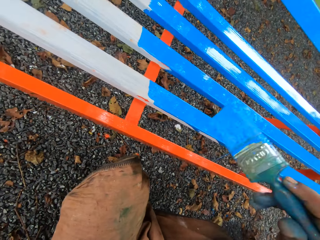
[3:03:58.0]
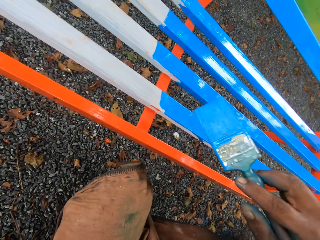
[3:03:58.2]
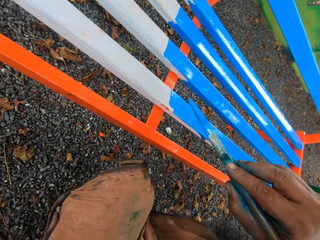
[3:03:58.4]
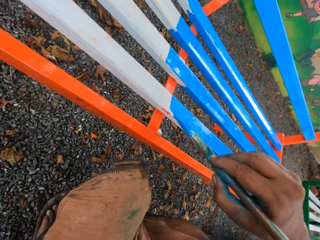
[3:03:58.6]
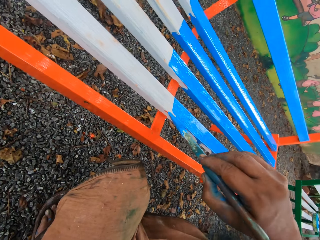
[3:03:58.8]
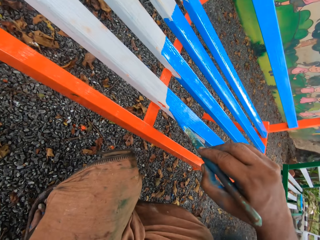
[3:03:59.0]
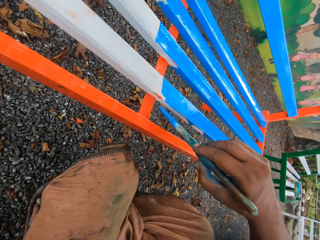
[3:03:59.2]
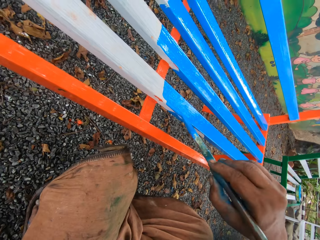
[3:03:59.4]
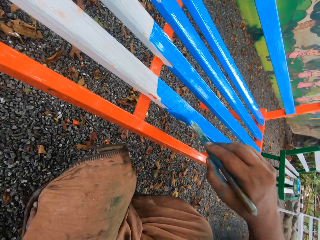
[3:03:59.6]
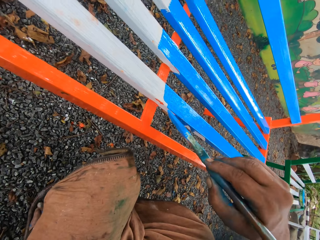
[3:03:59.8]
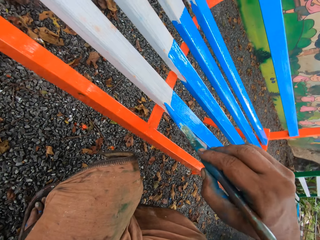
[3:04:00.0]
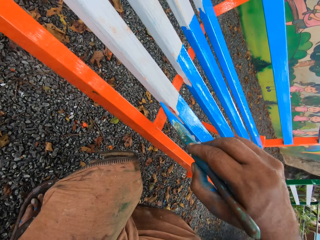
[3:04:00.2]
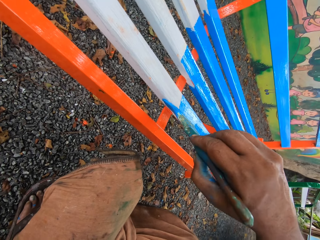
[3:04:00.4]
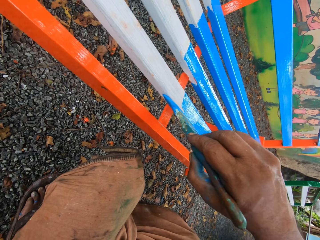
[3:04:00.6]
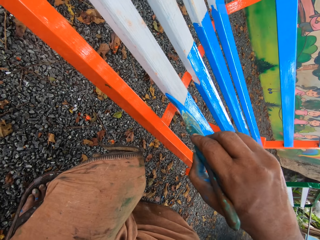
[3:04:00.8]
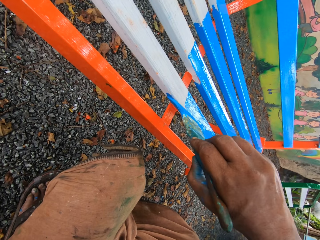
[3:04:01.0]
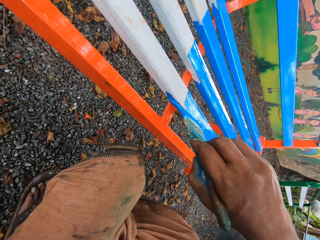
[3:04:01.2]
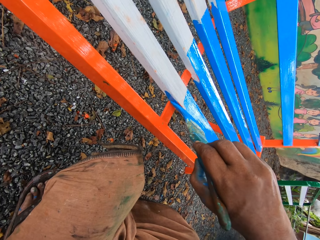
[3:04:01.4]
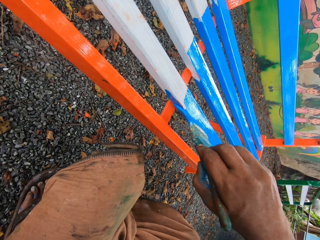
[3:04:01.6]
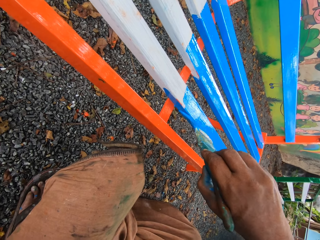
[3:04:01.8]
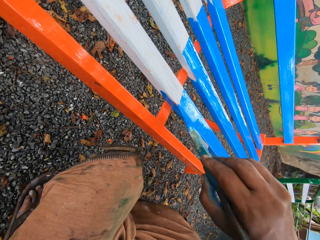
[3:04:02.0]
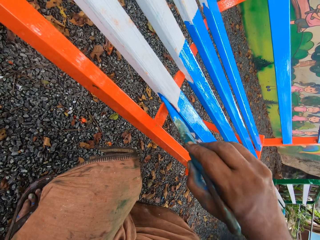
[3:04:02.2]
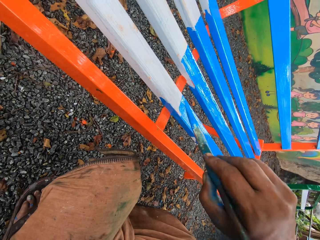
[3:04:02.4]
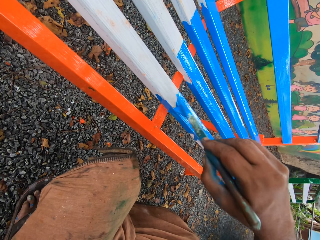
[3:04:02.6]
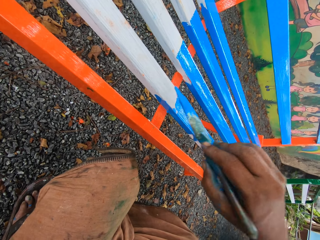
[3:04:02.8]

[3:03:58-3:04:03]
The camera wearer paints a bench.

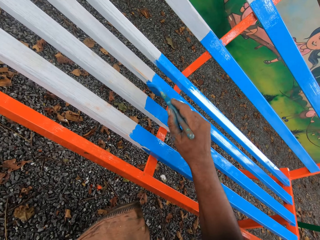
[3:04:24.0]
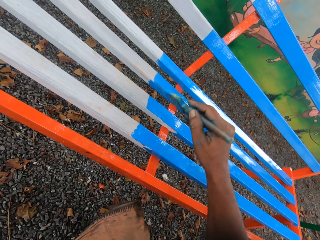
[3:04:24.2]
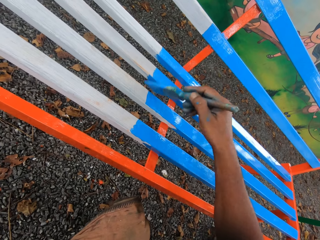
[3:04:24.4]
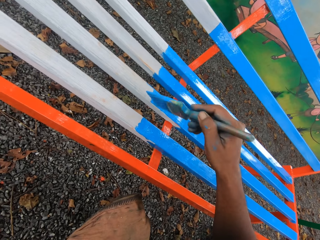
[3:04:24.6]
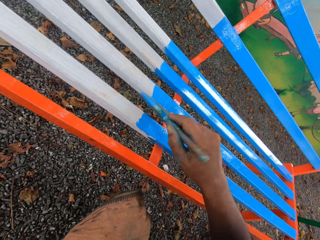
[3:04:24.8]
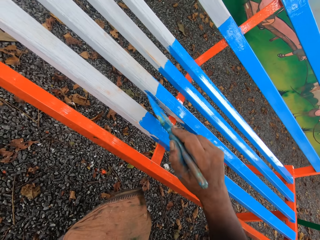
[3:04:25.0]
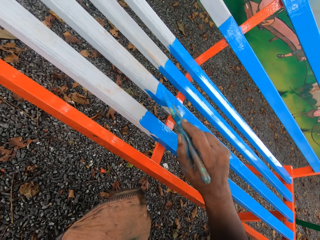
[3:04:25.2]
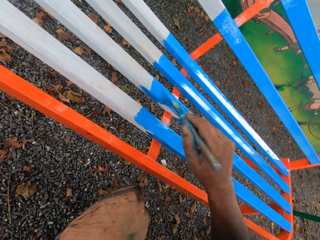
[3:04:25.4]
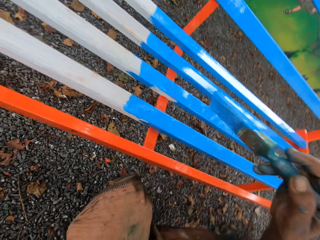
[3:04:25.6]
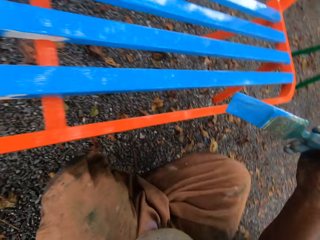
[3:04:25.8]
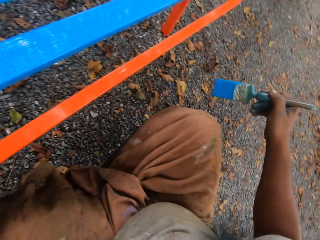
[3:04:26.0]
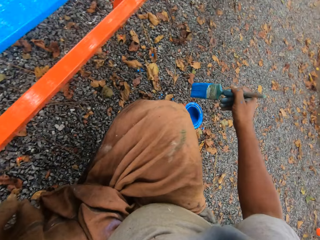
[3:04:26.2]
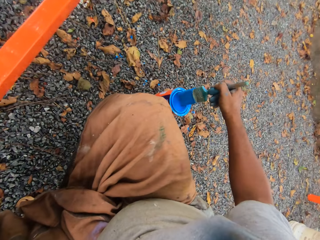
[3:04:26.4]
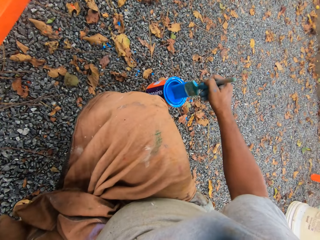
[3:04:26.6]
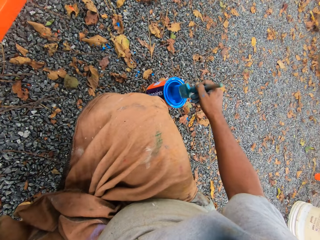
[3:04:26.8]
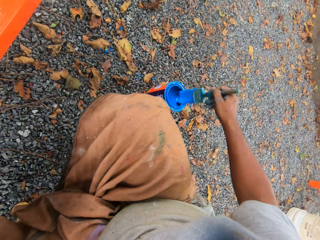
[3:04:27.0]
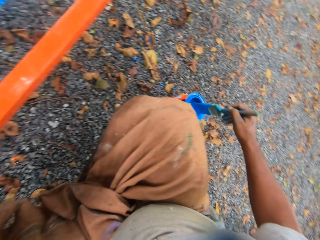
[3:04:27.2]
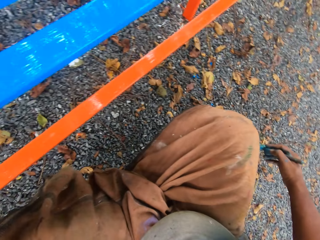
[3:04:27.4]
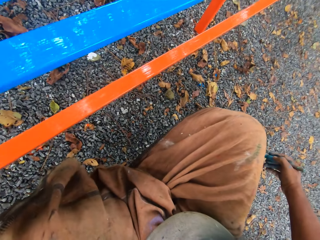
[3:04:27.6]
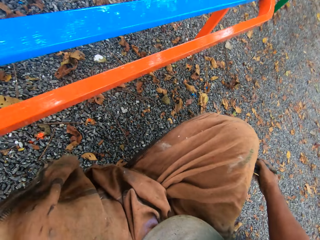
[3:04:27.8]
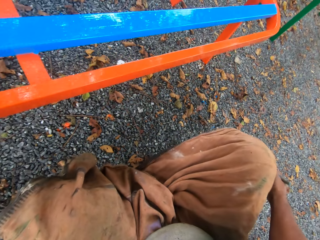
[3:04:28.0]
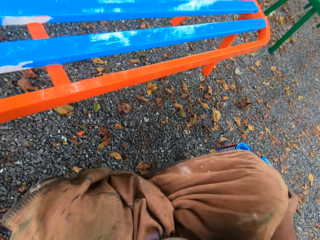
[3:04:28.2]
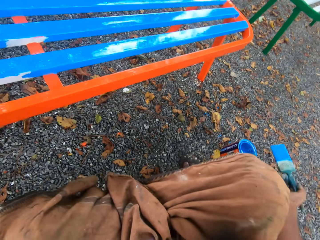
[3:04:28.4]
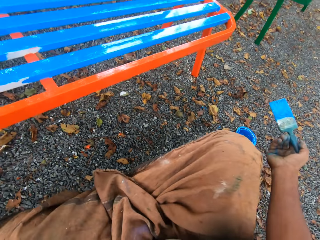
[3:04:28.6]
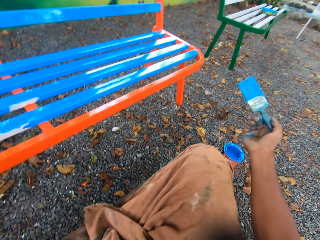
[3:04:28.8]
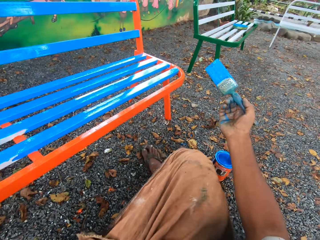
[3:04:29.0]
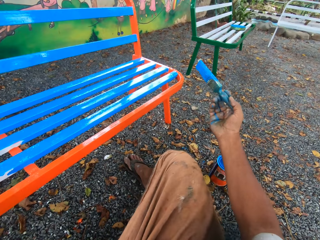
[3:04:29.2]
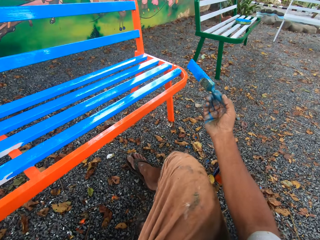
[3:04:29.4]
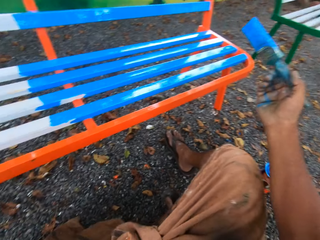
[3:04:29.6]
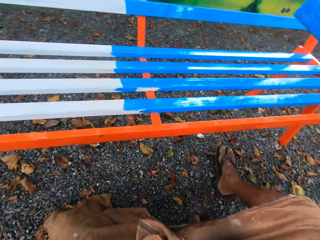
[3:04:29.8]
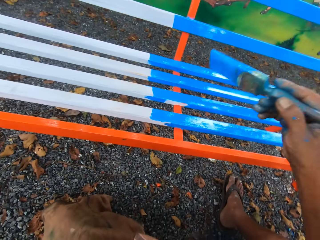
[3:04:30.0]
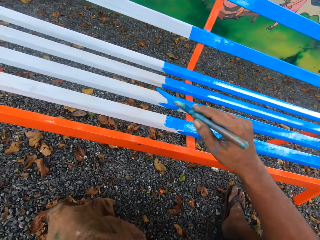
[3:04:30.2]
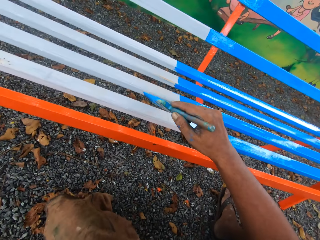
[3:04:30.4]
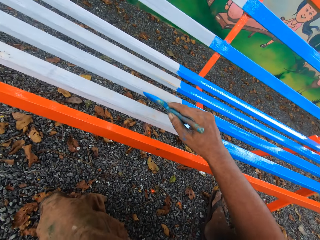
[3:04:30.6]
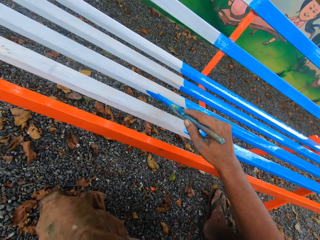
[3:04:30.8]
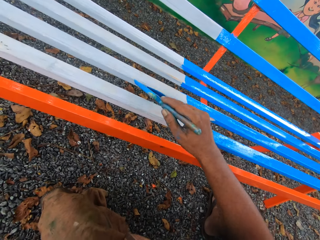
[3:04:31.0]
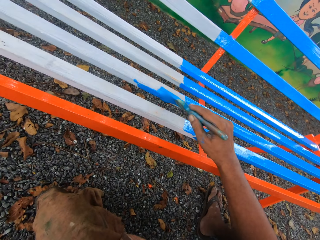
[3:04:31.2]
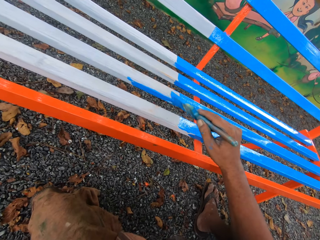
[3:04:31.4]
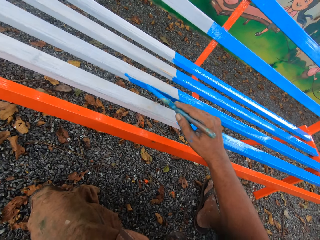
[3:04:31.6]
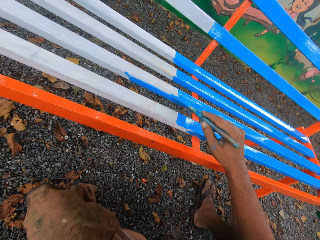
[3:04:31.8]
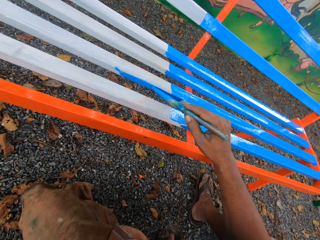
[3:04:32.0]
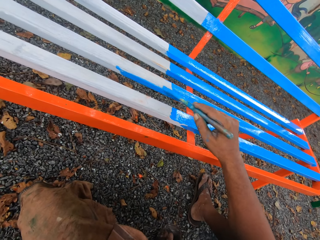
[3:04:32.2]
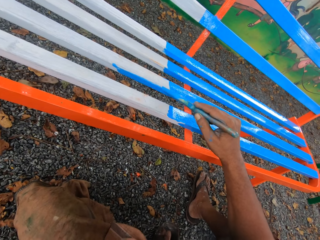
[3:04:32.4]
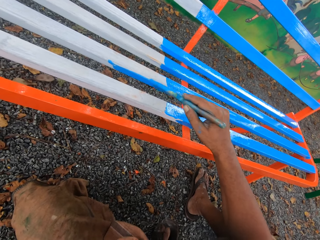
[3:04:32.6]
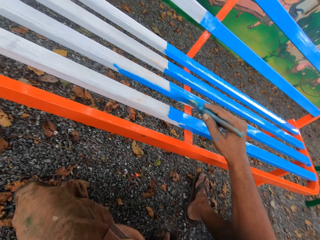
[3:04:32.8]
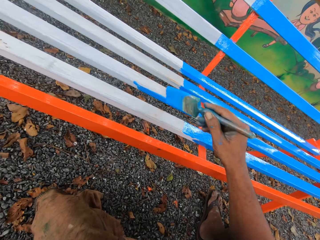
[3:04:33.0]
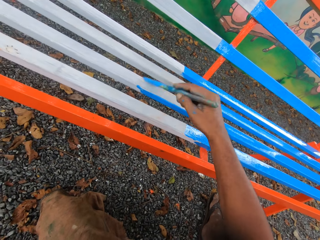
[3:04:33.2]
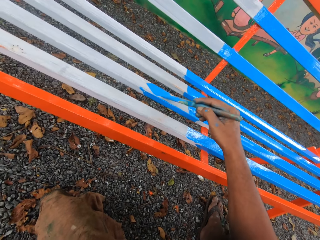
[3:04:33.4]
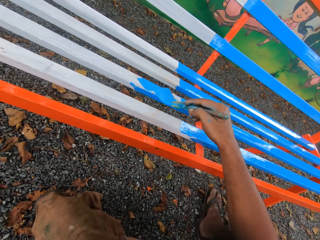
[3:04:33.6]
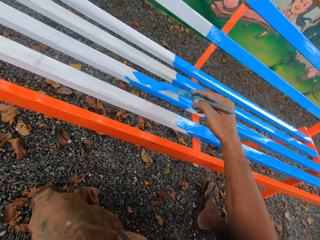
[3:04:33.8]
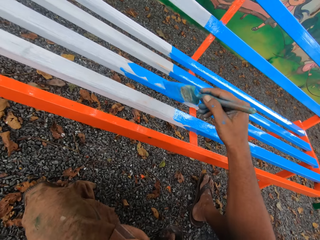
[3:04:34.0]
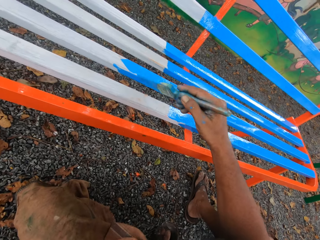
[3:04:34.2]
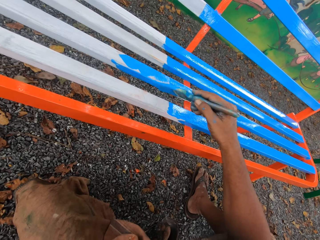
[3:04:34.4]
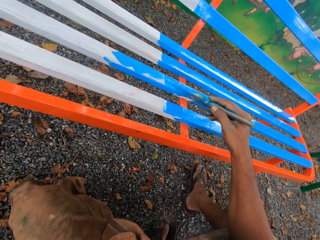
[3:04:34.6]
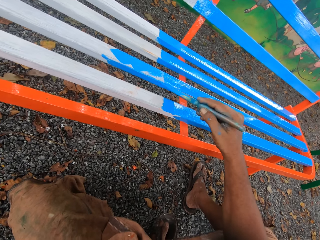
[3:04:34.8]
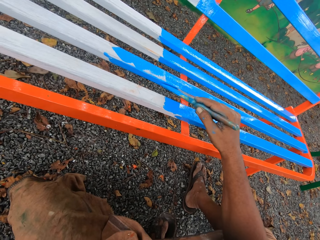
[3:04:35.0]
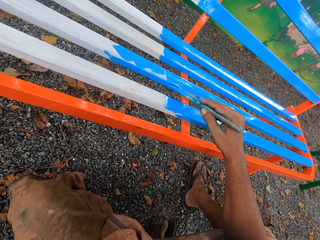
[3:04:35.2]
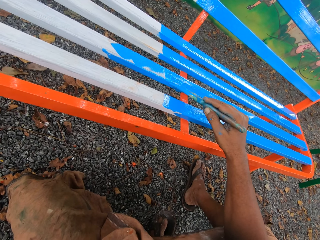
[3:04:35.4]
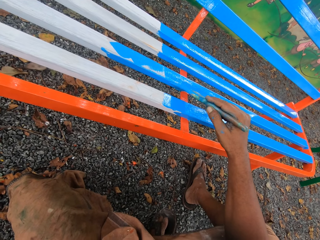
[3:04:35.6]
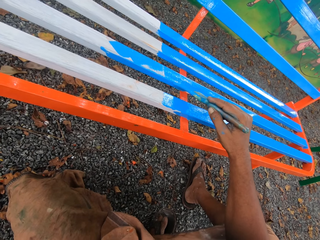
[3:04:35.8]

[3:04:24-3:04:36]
The camera wearer removes a paint brush from a bench. He dips the paint brush in the paint container or paint can. He cleans the paint brush with the mouth of the paint container. He removes the paint brush from the paint can. He adjusts his position along the metal bench. He paints the metal bench.

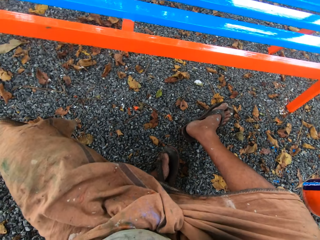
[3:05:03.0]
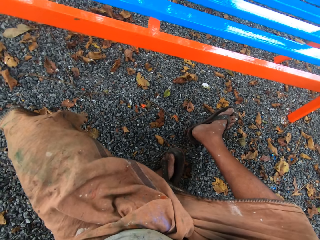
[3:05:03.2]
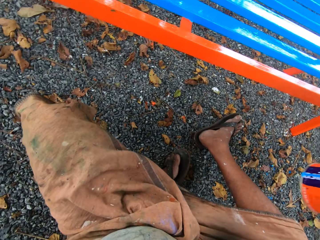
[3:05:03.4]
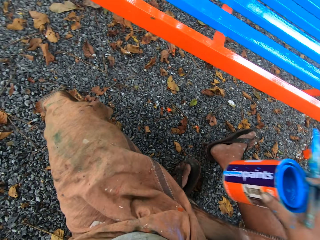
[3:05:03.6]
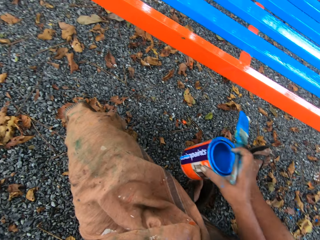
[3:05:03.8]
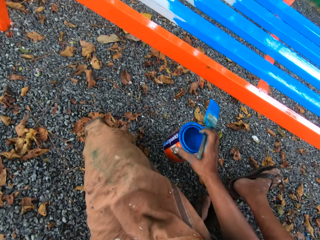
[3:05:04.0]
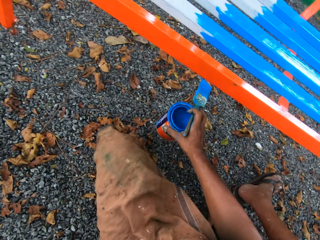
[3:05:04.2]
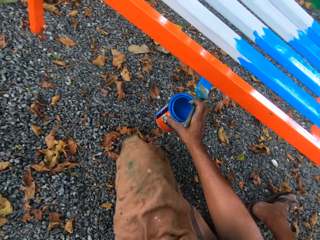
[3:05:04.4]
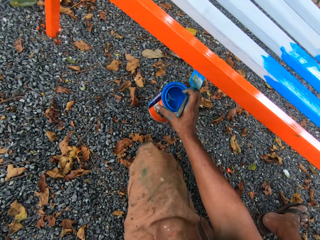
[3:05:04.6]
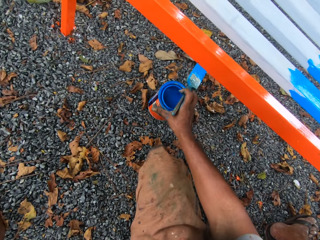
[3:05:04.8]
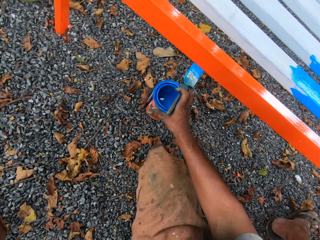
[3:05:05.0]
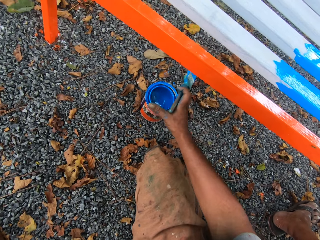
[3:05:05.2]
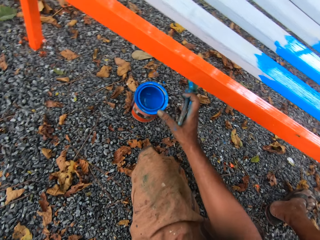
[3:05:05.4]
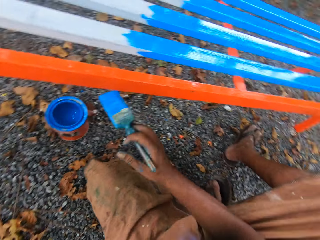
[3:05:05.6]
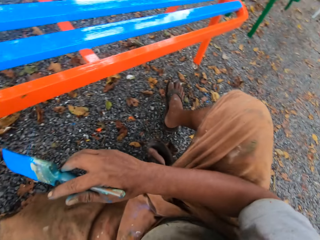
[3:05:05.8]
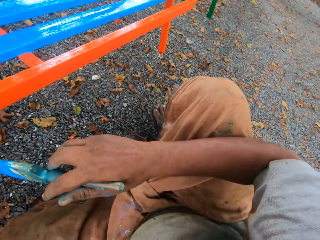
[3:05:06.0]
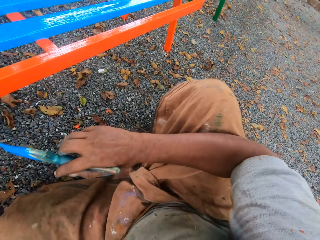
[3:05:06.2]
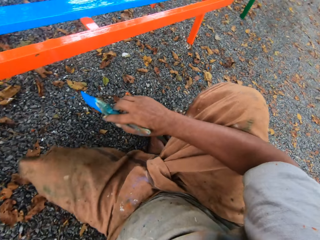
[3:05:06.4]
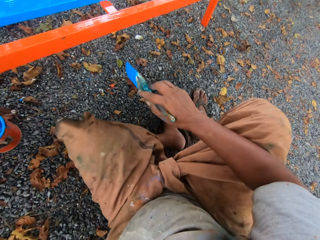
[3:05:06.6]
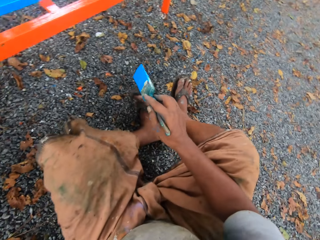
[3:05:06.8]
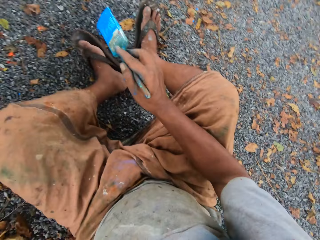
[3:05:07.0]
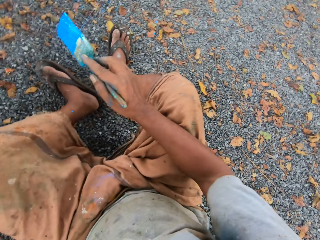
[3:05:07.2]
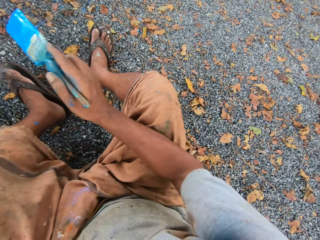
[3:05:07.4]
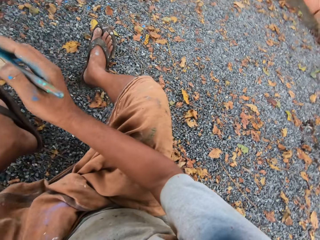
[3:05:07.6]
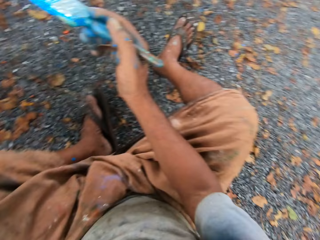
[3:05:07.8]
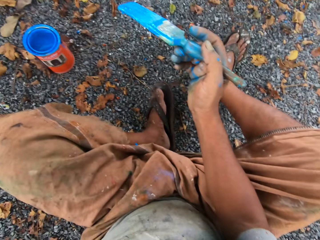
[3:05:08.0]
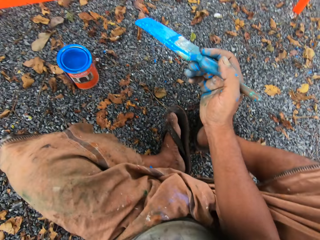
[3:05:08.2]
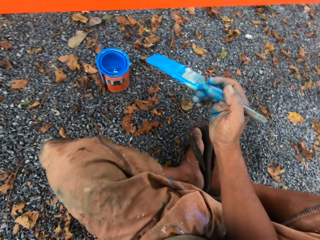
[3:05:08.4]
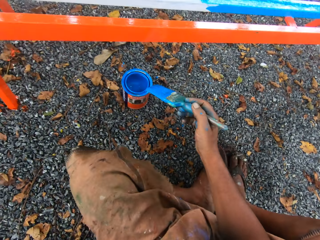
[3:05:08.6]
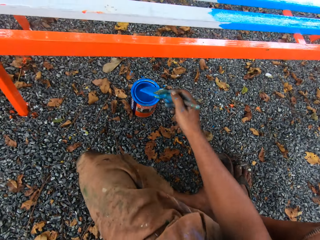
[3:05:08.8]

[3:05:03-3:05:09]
The camera wearer picks up a paint can. He puts the paint can down. He moves on the left and adjusts his position along the metal bench.
